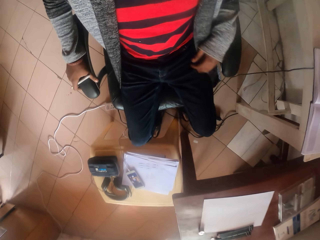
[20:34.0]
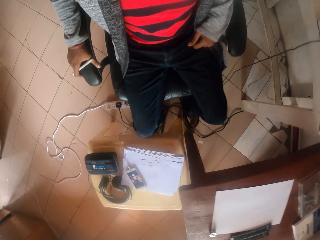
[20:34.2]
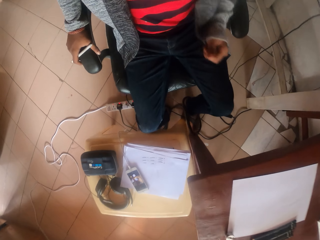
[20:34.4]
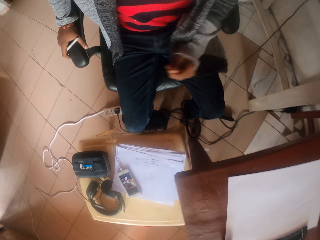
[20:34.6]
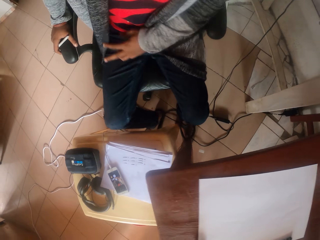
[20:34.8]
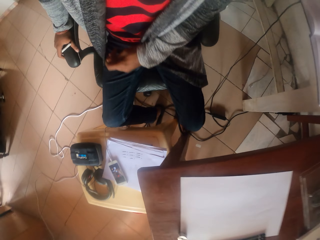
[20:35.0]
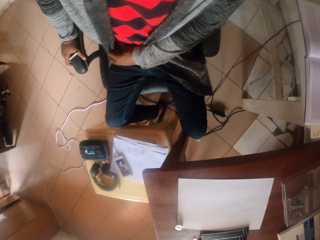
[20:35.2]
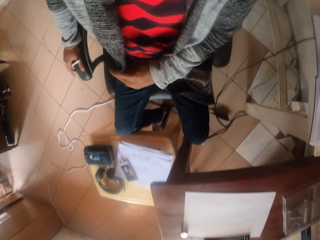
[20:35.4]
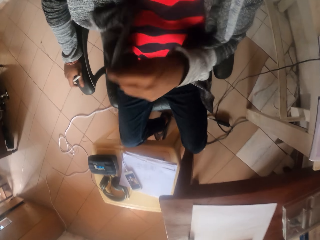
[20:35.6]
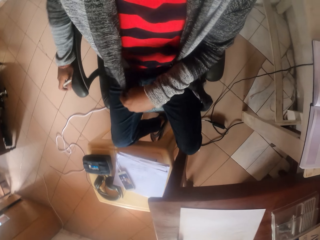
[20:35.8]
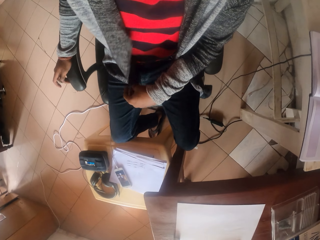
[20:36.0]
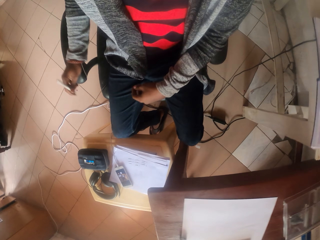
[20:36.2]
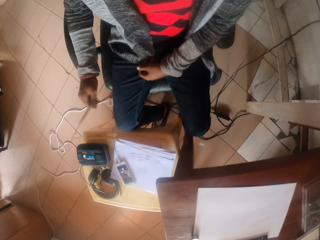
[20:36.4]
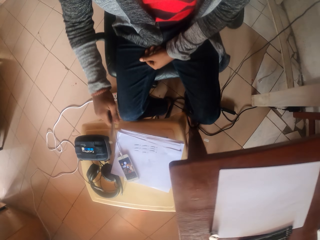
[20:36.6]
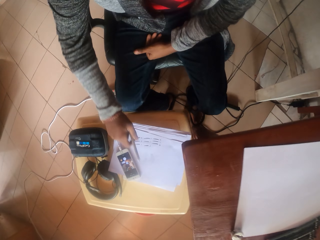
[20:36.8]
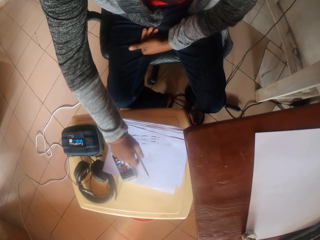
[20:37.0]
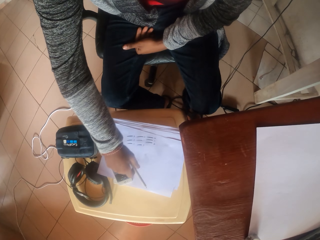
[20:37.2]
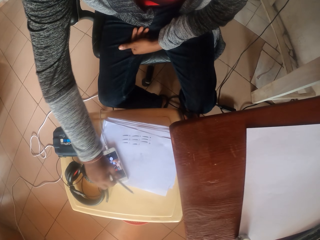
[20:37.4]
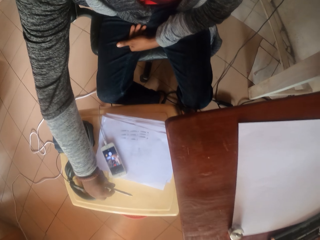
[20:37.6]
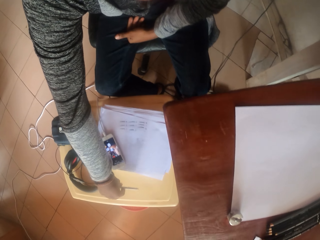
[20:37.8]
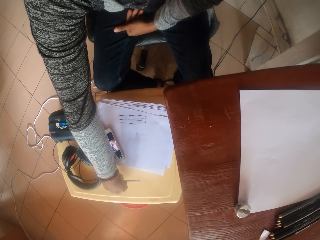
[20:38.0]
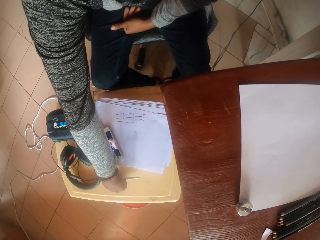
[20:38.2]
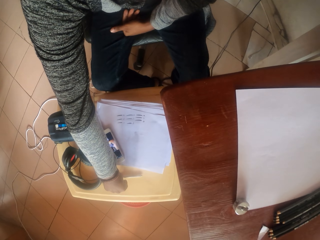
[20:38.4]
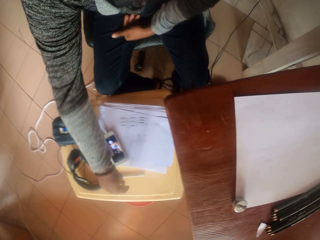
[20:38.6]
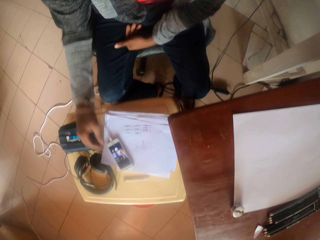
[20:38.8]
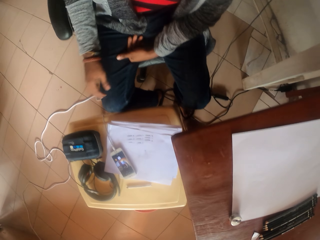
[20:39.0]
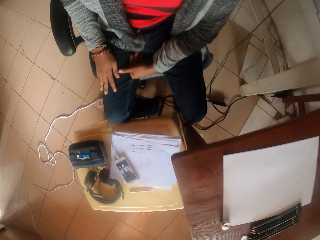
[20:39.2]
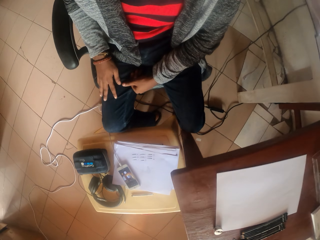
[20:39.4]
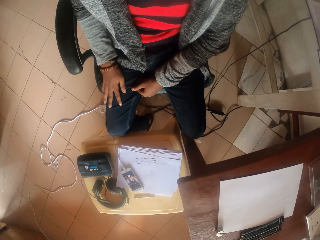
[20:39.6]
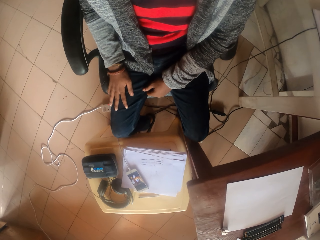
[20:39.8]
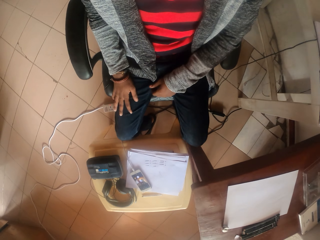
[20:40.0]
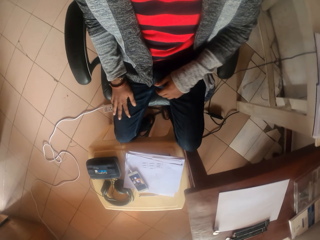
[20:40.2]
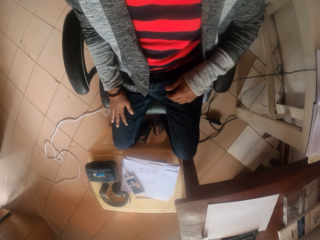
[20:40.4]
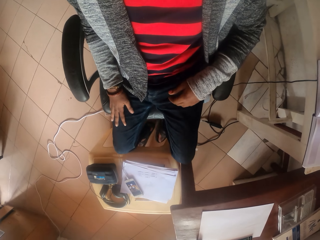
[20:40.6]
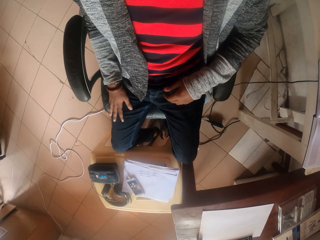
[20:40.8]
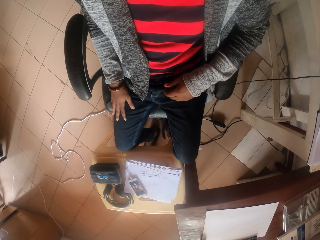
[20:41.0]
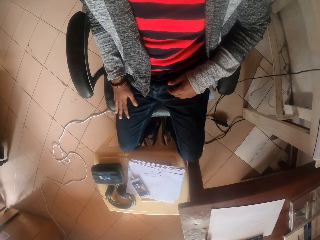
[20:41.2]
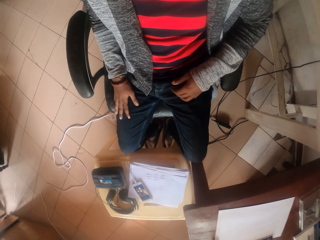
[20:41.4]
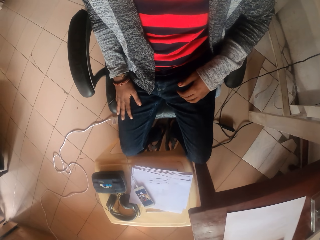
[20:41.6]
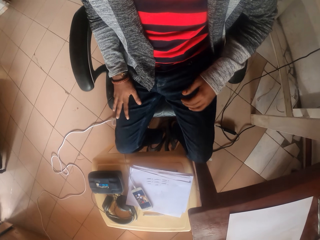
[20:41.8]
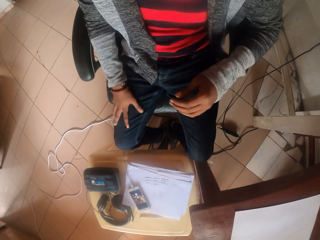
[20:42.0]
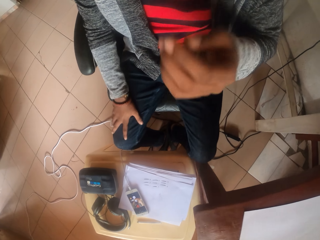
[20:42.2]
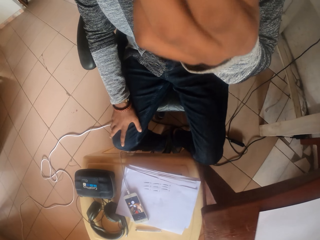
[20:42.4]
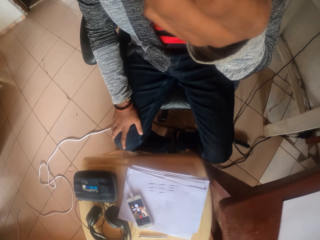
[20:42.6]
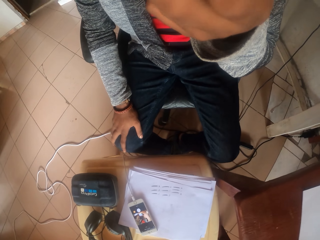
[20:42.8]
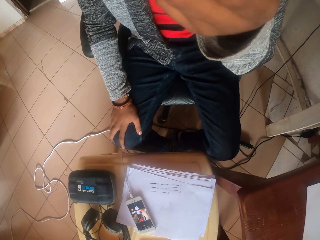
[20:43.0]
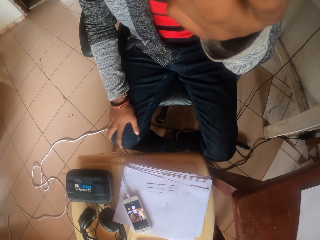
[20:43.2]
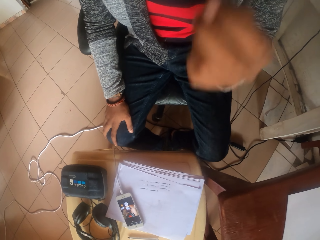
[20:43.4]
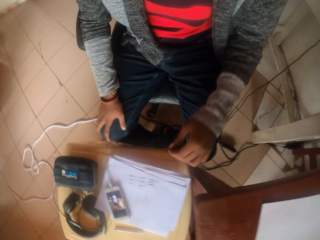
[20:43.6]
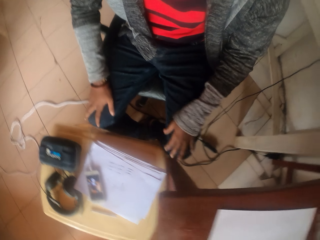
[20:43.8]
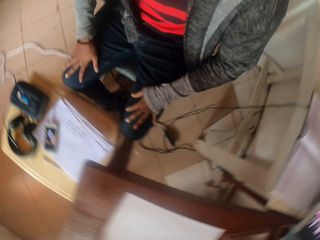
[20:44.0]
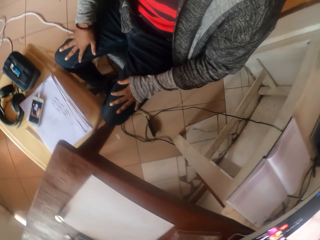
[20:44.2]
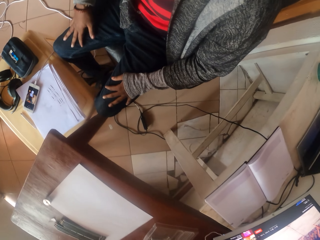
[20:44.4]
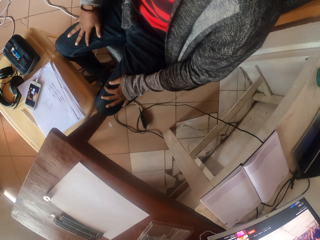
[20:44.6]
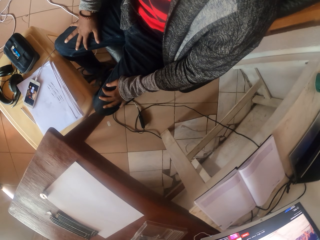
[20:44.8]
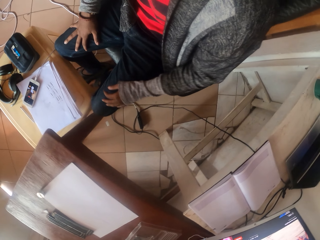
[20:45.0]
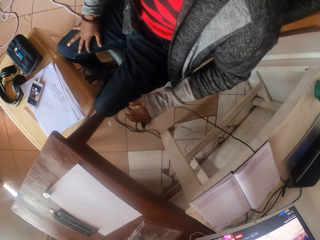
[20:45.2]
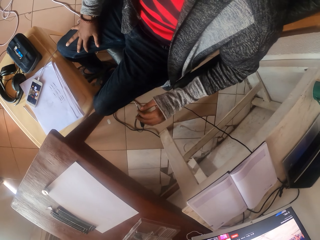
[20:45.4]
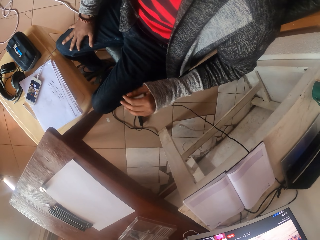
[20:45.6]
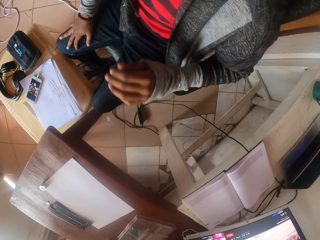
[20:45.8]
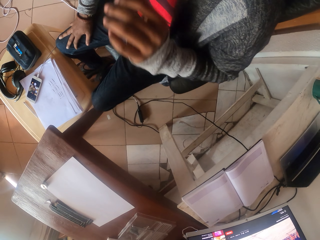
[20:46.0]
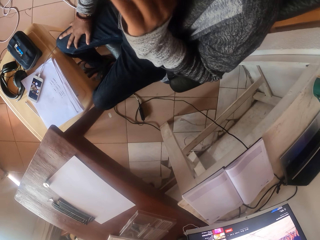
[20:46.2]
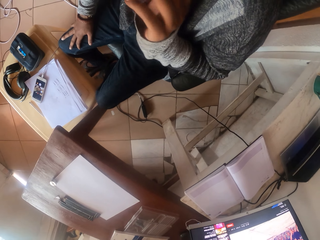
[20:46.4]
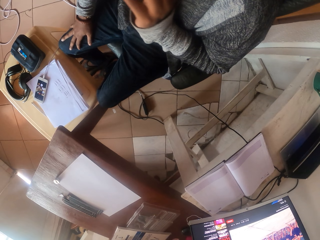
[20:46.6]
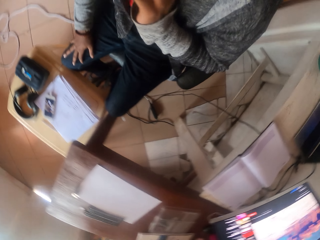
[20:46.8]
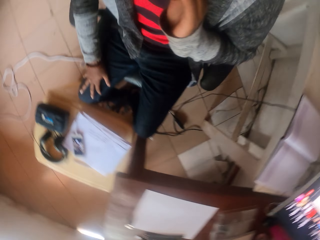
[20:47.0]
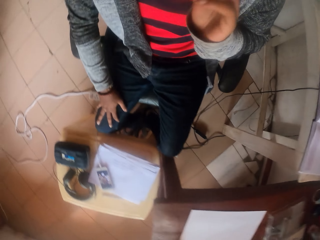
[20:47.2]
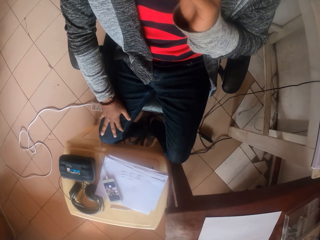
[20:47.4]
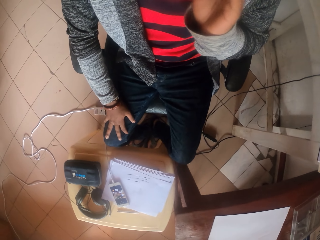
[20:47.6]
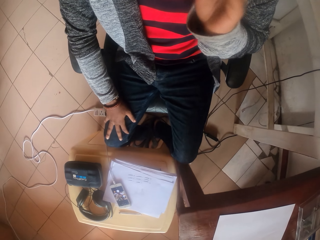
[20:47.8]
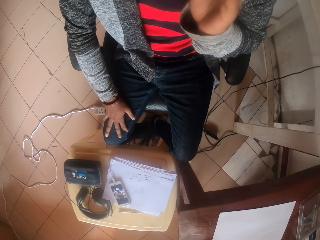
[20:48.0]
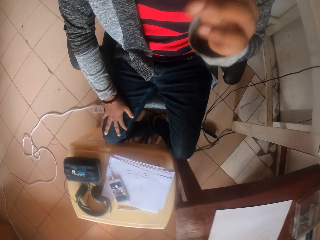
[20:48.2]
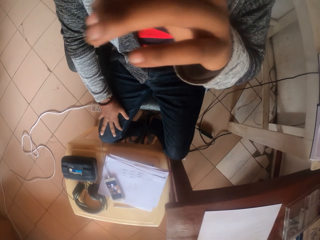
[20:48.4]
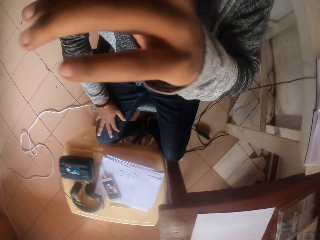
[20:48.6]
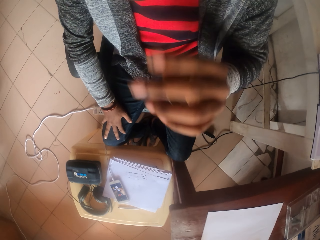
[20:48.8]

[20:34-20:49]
The camera wearer adjusts clothes. They put a pen on the table. They move pencils on the stool. They look around. They scratch the face. They look around. They touch the face.

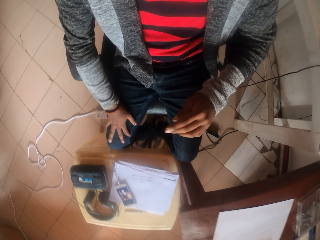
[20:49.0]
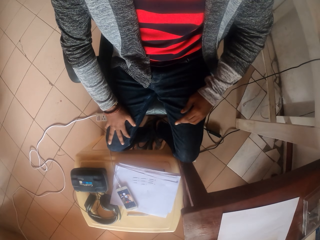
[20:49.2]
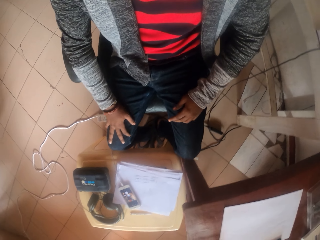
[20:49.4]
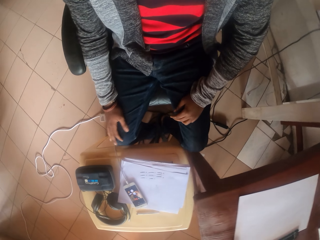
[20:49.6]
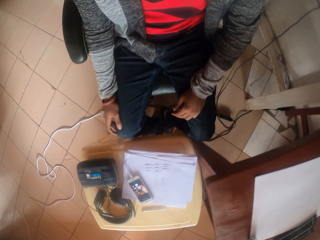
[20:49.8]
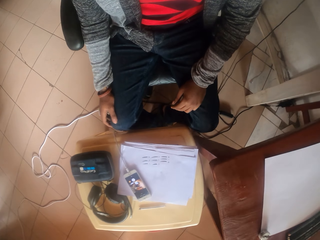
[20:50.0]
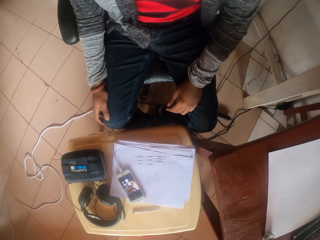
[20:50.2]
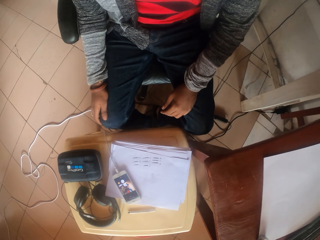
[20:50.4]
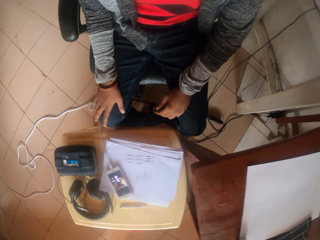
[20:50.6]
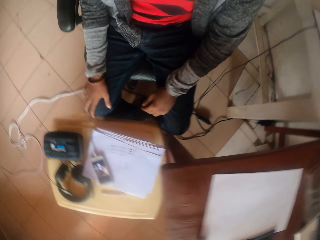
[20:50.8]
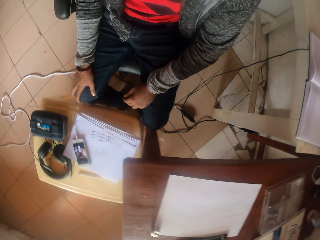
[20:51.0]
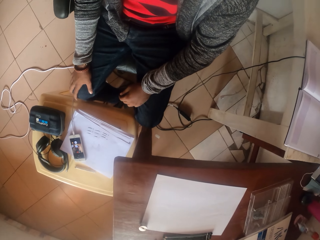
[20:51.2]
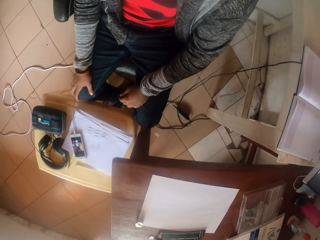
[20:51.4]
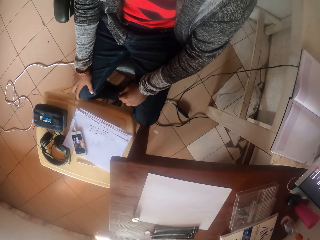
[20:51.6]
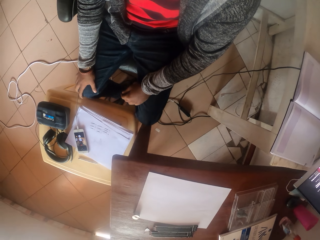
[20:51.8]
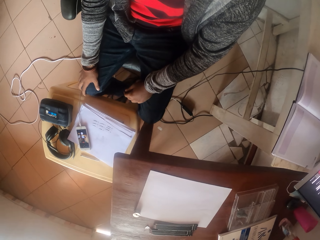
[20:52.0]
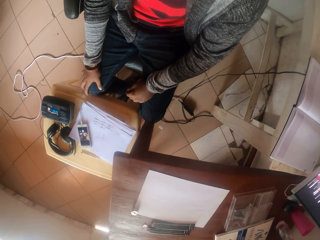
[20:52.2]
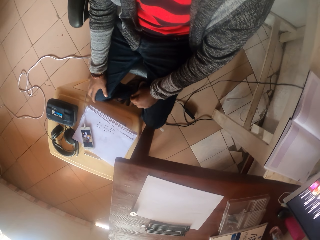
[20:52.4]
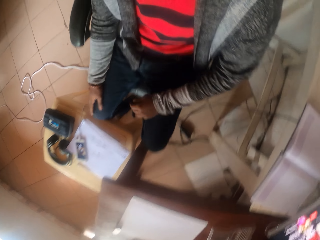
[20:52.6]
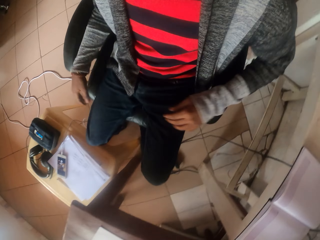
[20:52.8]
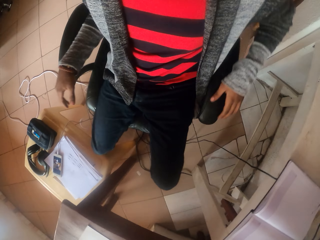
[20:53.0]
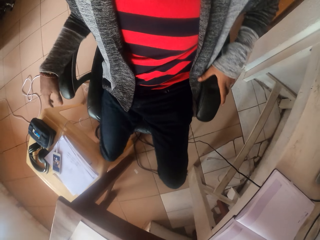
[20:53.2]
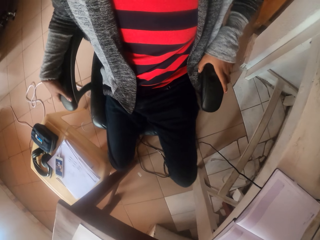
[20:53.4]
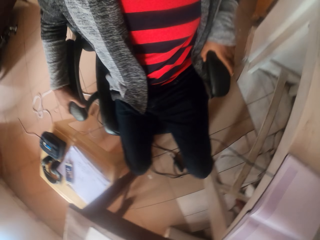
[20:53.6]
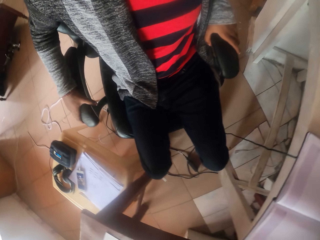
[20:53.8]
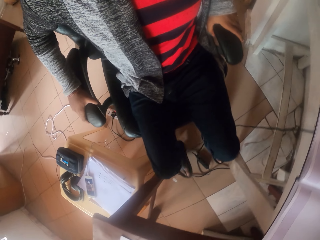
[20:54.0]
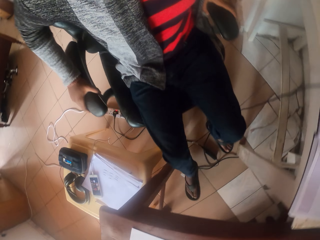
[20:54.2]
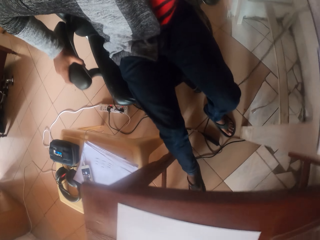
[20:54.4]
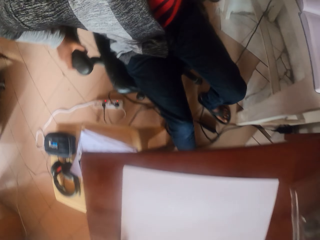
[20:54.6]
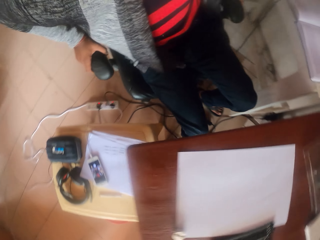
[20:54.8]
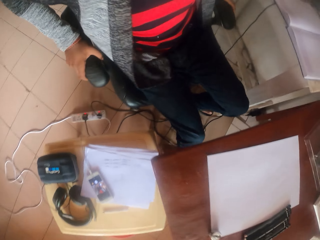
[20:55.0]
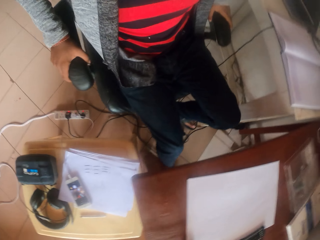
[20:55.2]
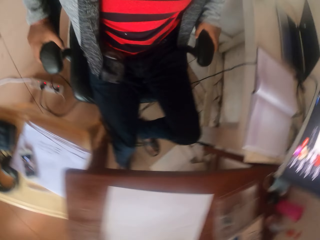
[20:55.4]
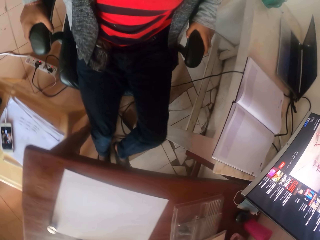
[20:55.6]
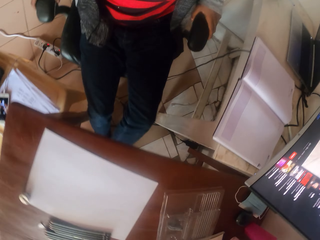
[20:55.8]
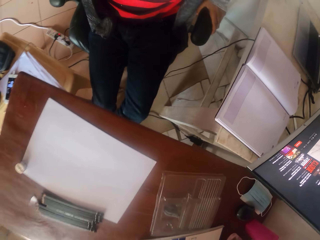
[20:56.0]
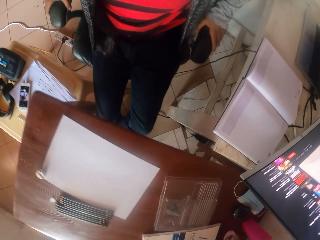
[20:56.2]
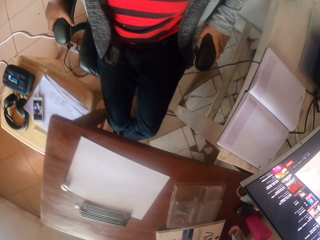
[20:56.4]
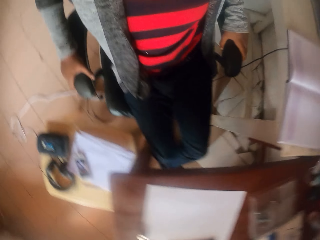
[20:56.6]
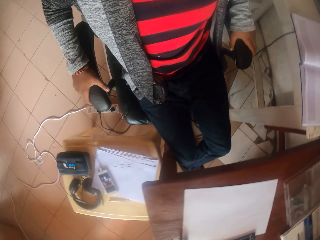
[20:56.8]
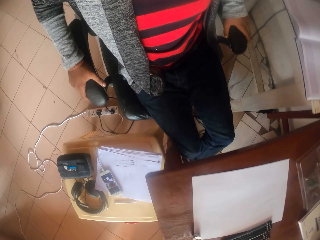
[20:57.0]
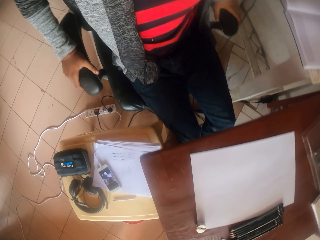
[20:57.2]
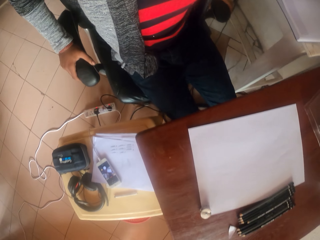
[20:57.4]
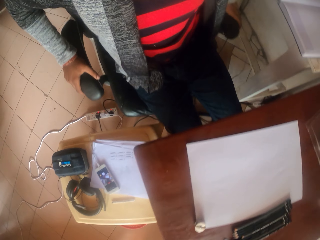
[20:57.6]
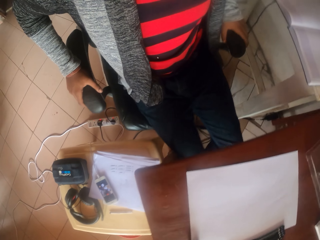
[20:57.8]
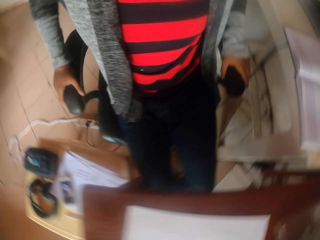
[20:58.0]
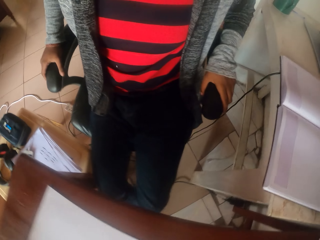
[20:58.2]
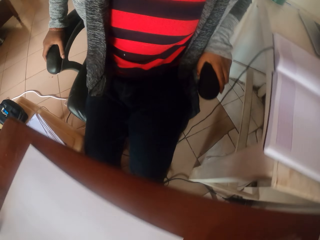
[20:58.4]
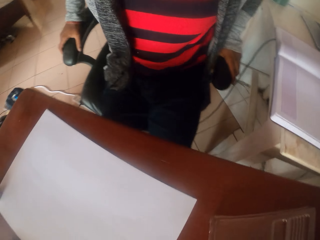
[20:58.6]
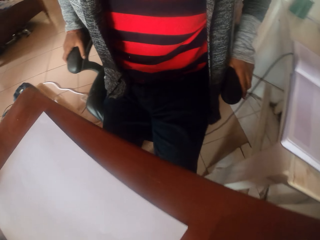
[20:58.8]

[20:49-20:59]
The camera wearer looks around. They turn with a chair. They push the chair. They look around. They pull the chair.
